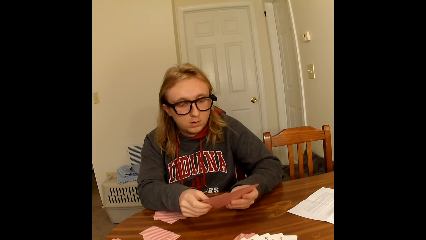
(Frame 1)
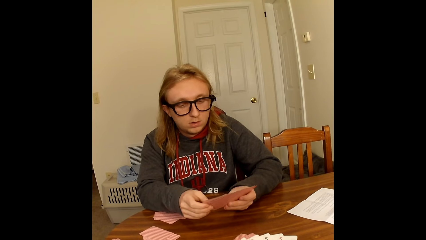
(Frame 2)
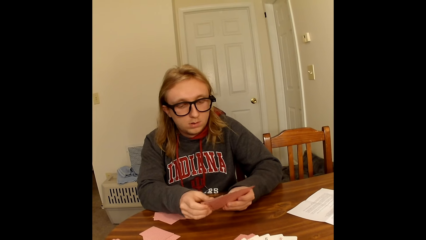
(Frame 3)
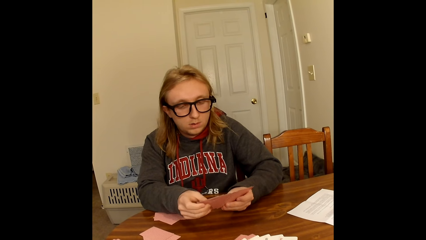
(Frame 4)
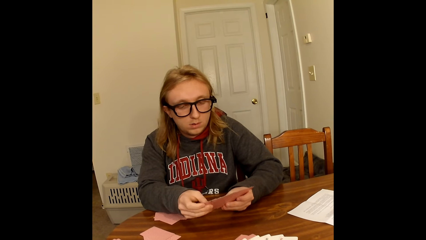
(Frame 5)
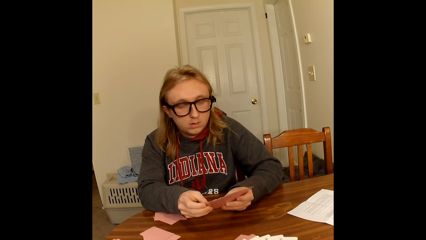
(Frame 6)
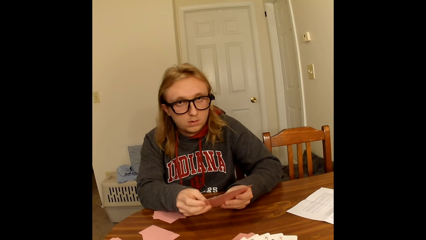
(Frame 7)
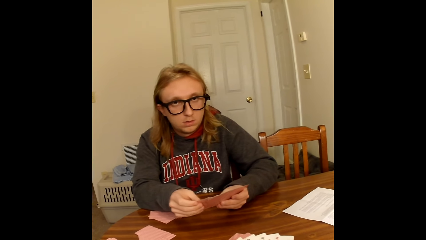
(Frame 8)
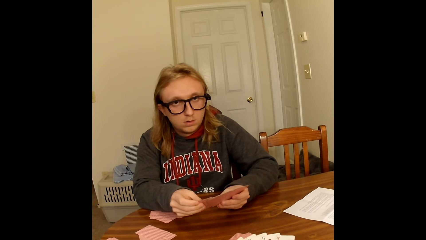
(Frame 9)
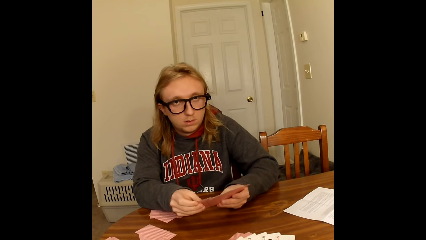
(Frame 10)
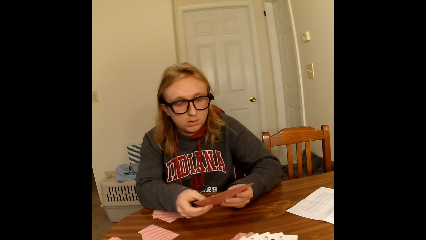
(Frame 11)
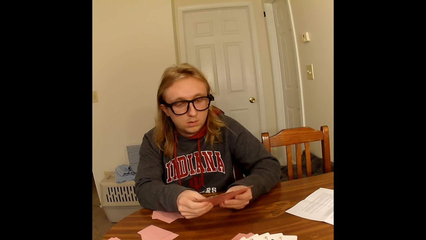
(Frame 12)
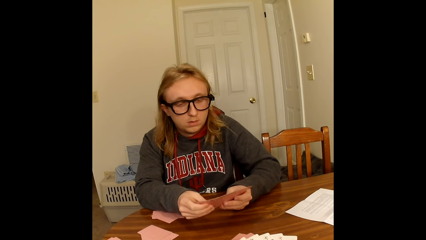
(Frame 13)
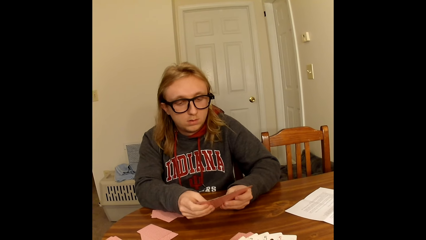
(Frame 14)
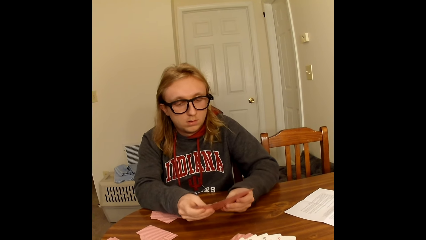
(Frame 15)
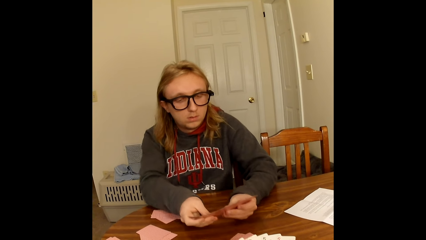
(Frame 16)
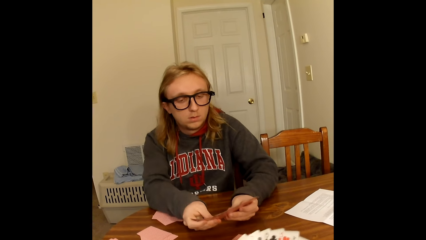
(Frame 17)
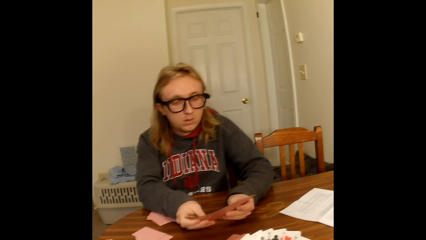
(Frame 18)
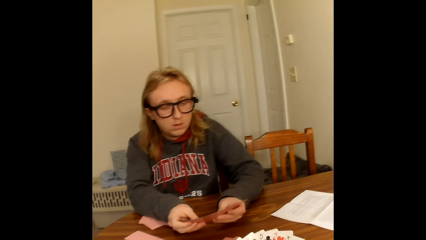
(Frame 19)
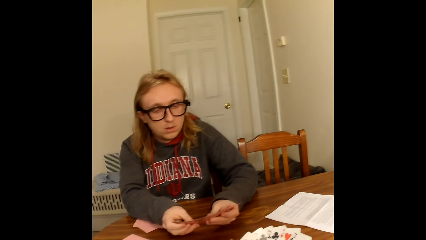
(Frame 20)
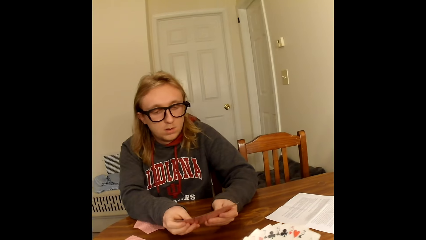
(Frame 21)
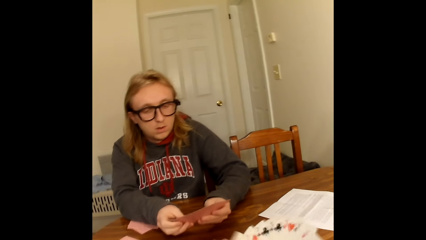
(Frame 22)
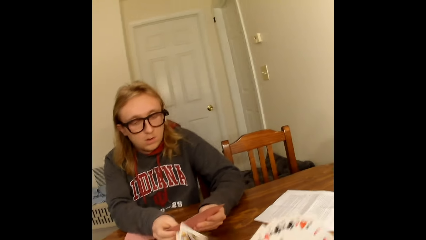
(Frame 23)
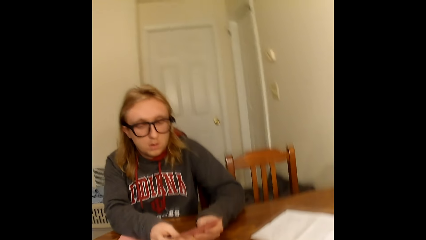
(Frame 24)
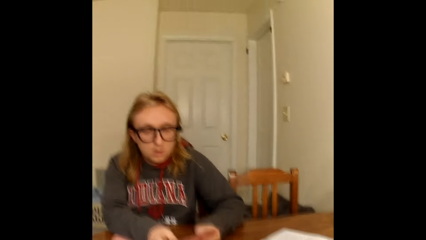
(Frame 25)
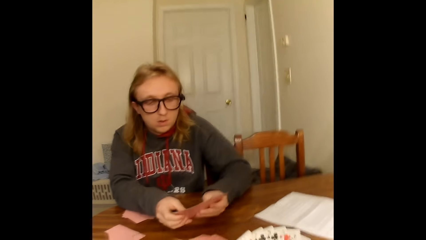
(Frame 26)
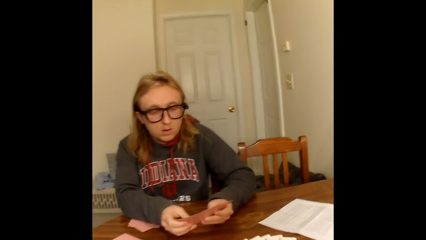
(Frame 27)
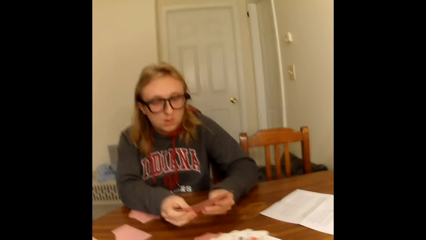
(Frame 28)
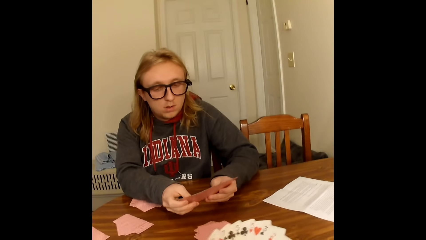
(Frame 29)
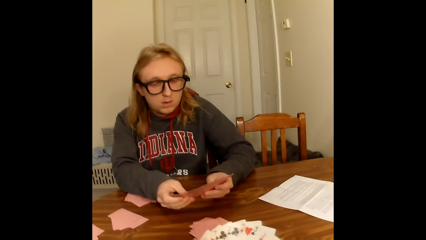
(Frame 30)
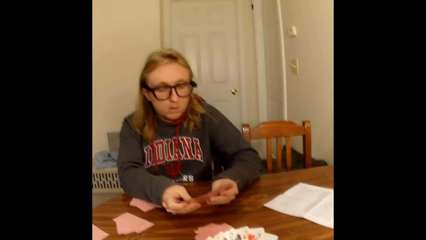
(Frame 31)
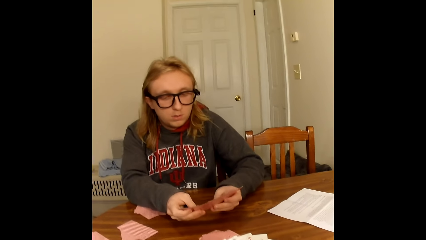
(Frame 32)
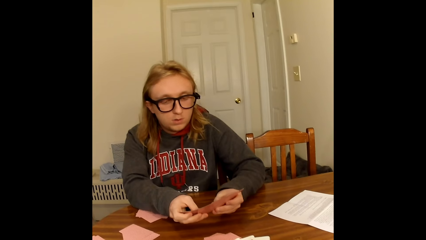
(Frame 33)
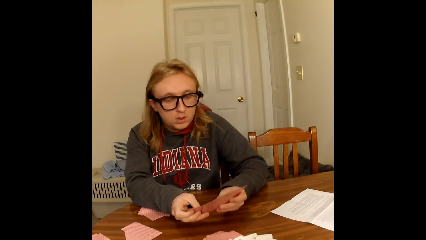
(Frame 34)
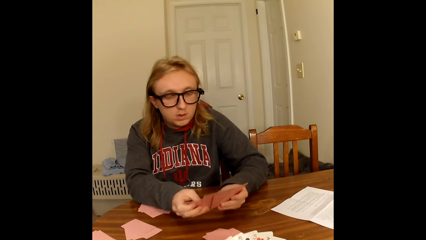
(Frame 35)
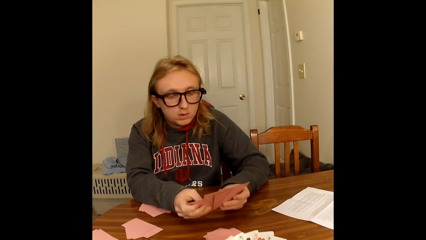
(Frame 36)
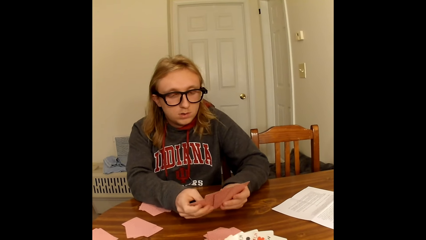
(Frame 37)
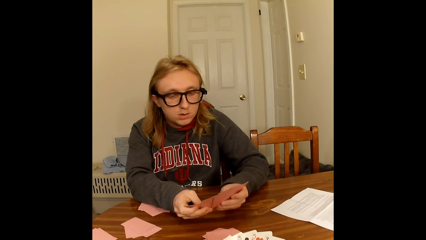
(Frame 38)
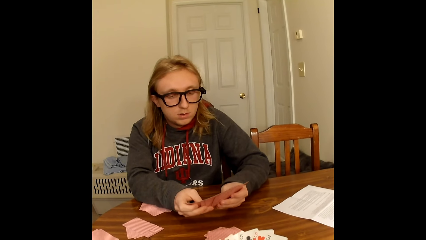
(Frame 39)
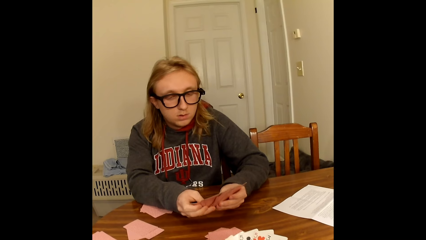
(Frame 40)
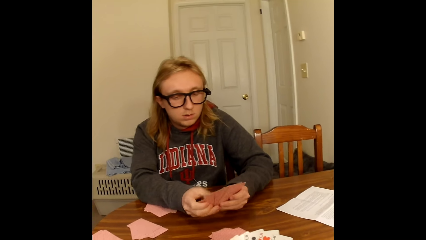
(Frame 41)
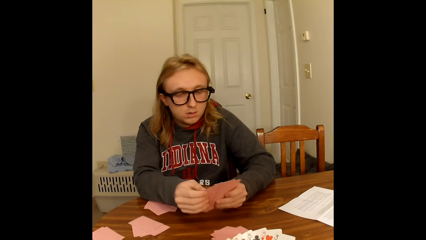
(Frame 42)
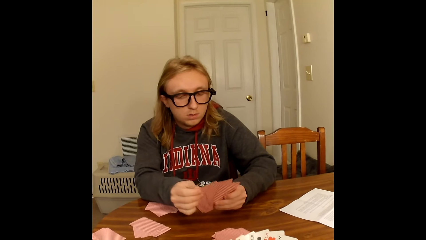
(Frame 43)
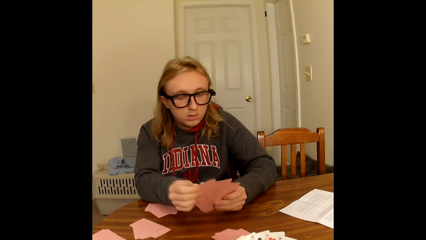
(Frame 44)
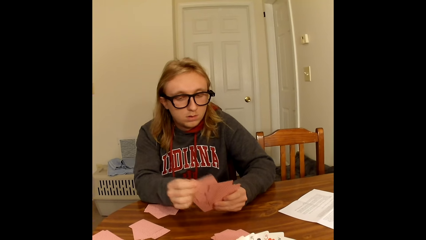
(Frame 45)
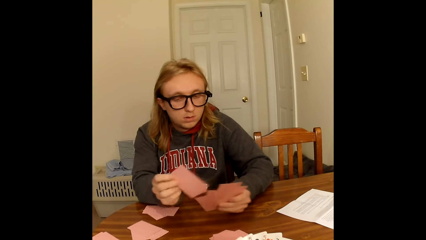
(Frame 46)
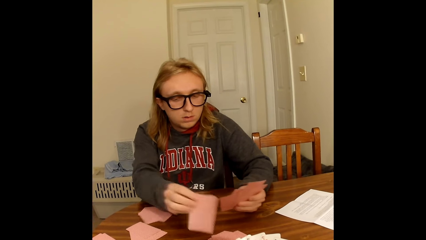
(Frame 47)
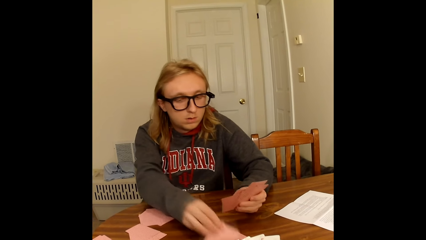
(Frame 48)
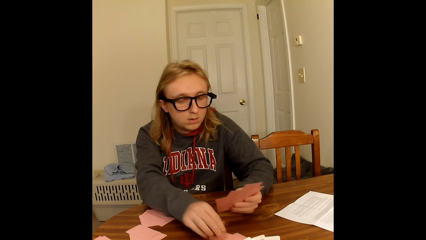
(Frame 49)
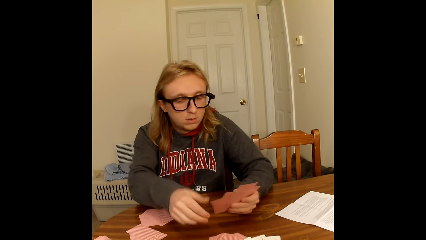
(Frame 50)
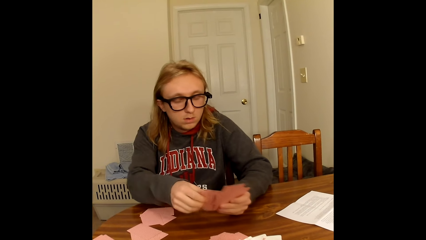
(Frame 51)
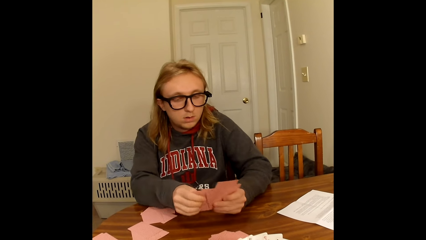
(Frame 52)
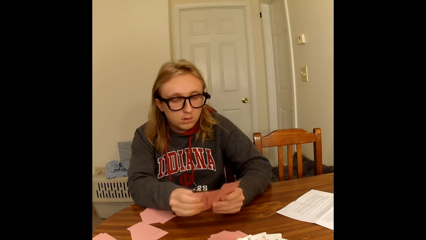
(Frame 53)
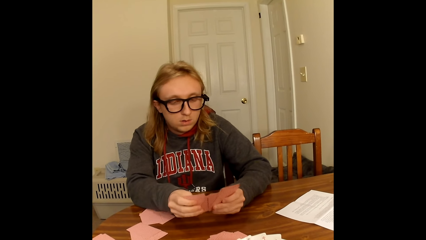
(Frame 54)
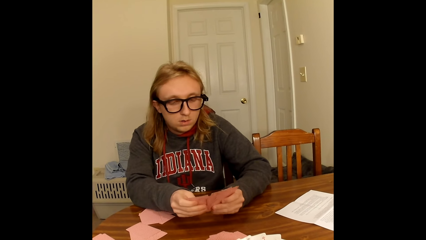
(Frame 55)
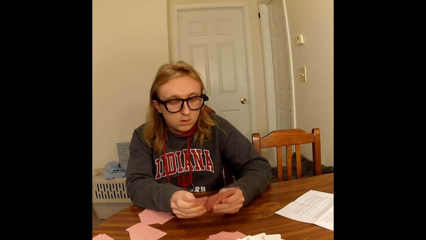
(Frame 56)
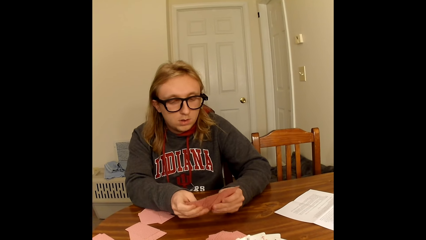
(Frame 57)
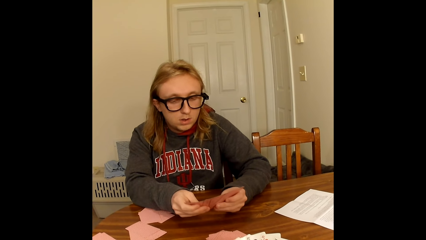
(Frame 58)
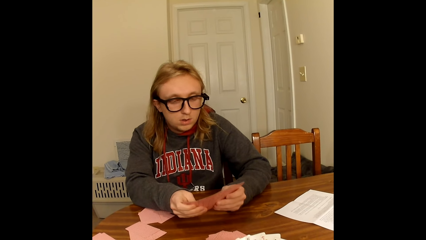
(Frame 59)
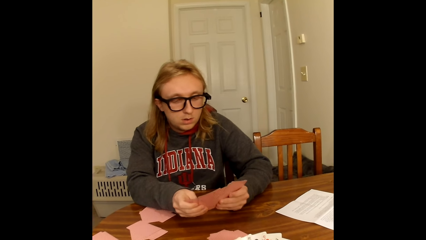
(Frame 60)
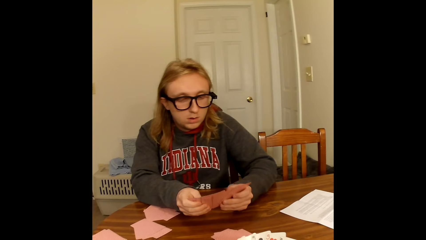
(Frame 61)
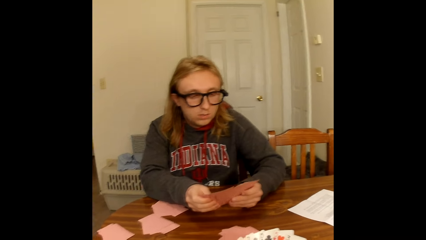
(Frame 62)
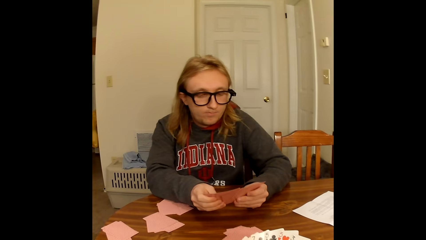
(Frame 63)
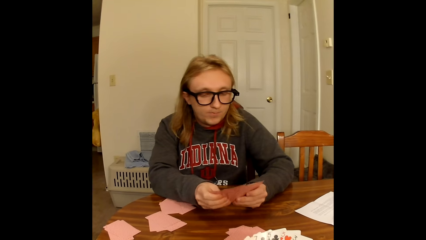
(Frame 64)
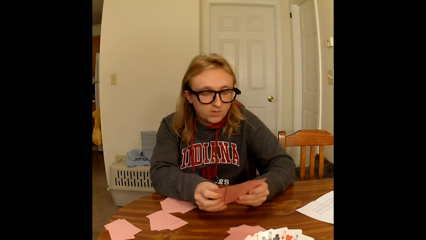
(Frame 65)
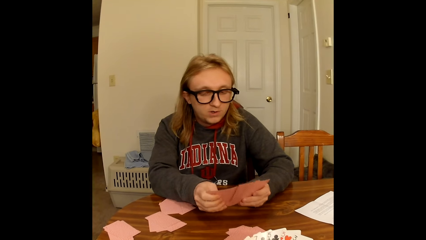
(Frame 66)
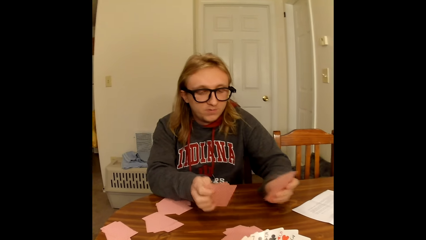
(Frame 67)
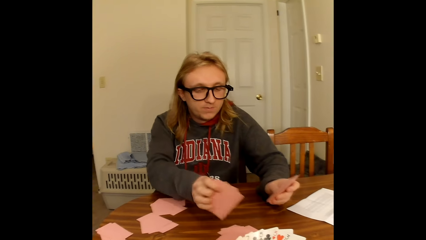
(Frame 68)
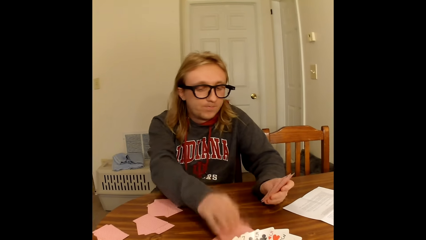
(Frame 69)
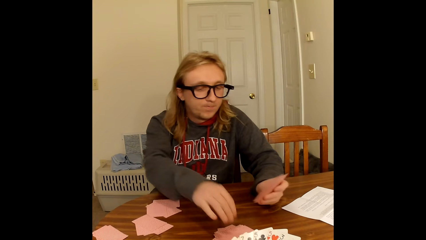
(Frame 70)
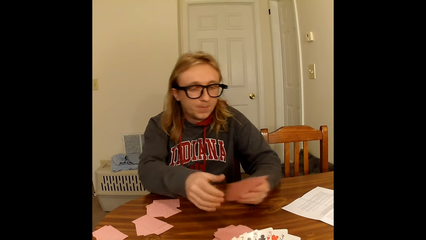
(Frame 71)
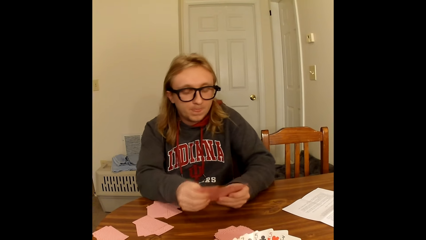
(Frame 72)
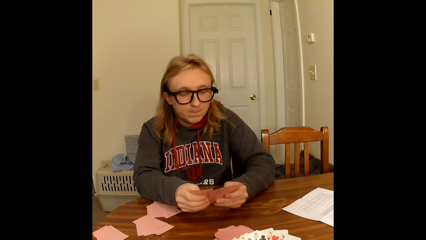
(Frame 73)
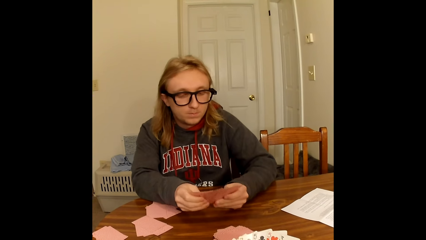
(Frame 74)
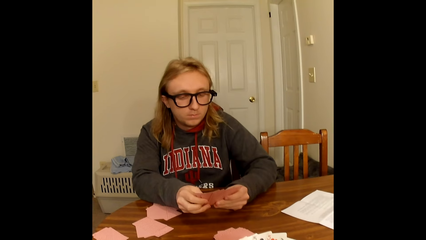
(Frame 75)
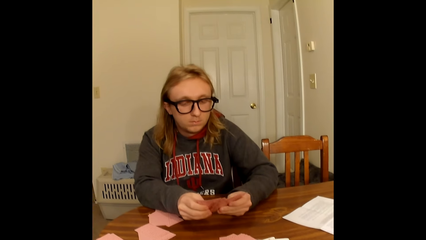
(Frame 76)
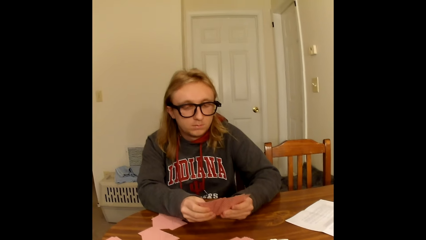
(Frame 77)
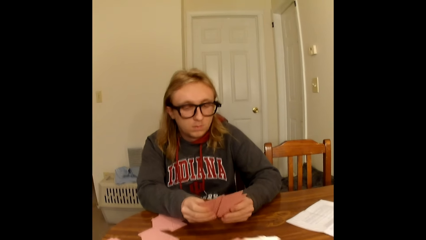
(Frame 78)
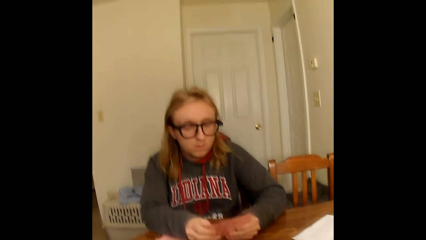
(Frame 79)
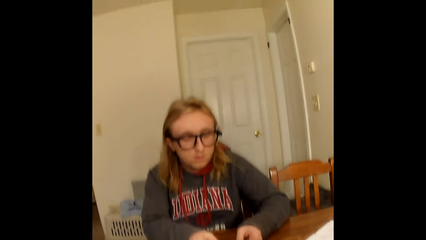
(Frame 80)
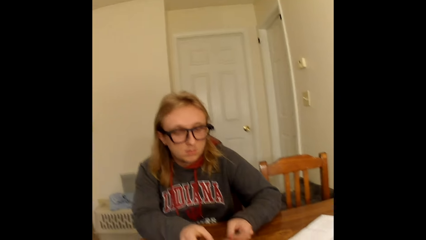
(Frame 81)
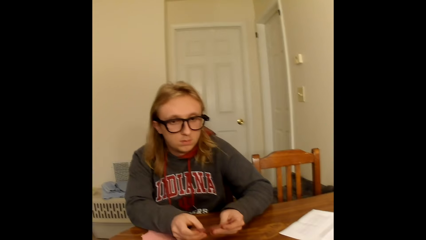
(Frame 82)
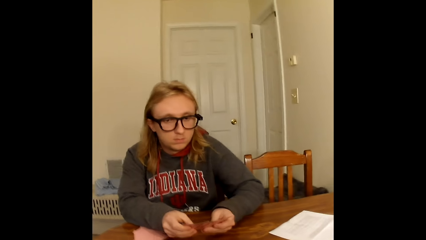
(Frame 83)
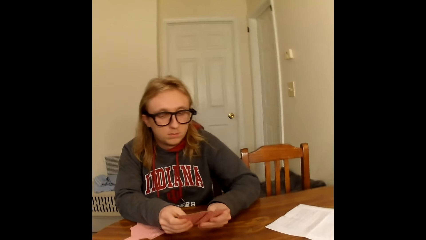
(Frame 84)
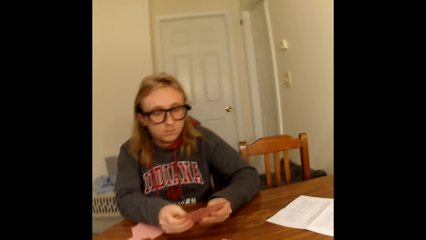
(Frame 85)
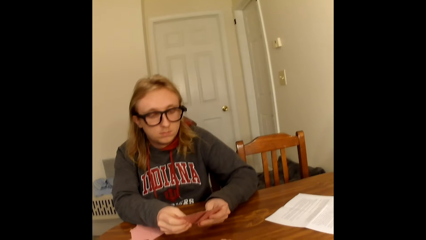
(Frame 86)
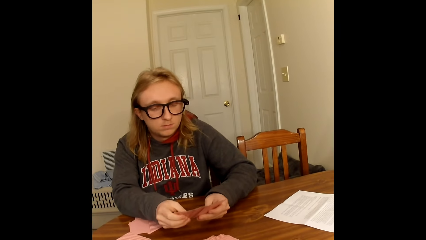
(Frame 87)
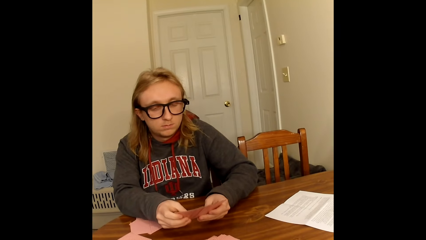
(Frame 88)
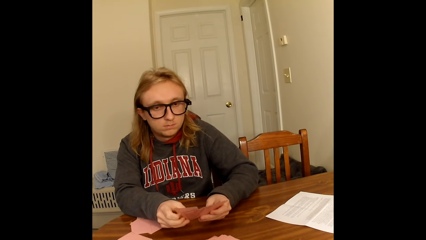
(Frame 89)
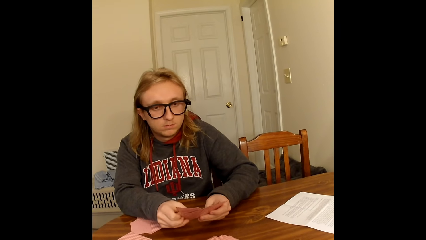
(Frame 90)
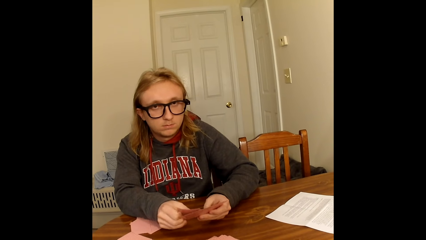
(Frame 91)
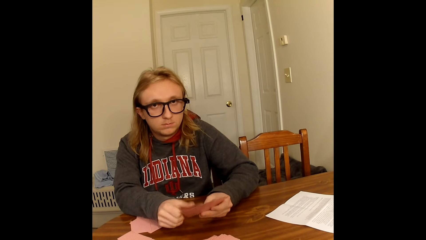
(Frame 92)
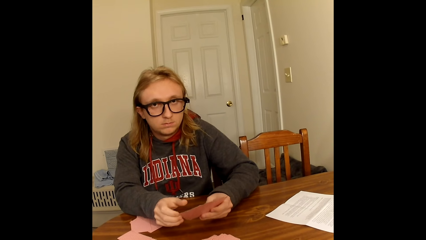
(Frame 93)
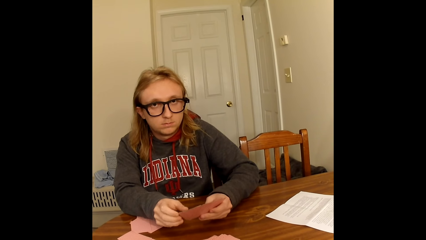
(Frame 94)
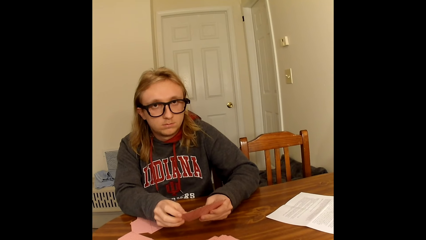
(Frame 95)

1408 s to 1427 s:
The camera wearer puts the cards on the table. They converse. A man looks at the cards. The man picks out some cards from the cards in his hands with his right hand, and places the cards on the table with his right hand. The man holds the cards in his left hand with his right hand, looks at the cards, and shuffles the cards in his hands with his thumbs. The man picks out some cards from the cards in his hands with his right hand, and places the cards on the table with his right hand. The man holds the cards in his left hand with his right hand, arranges the cards, and shuffles the cards in his hands with his thumbs.
